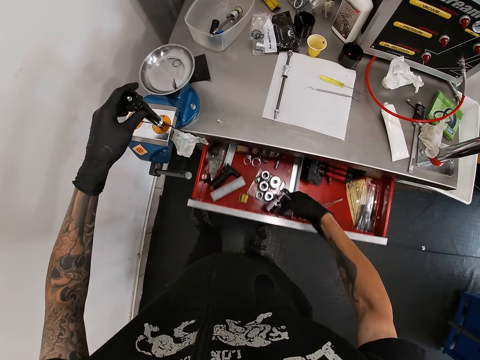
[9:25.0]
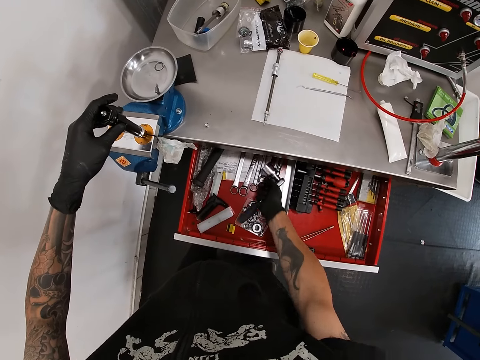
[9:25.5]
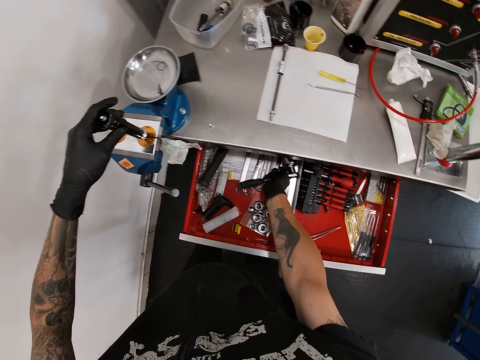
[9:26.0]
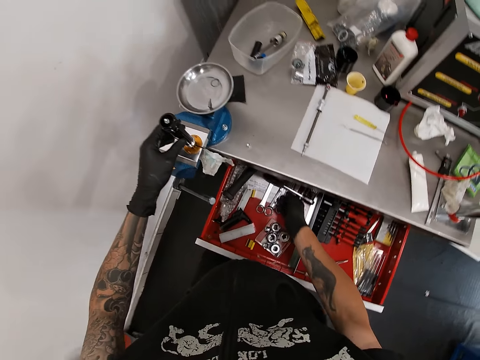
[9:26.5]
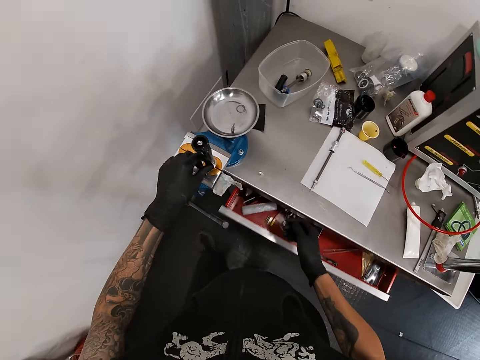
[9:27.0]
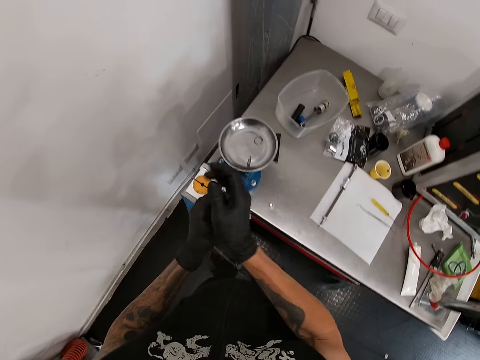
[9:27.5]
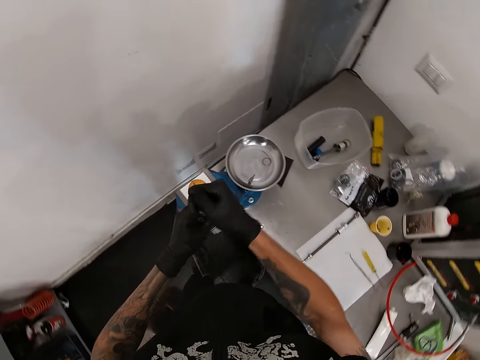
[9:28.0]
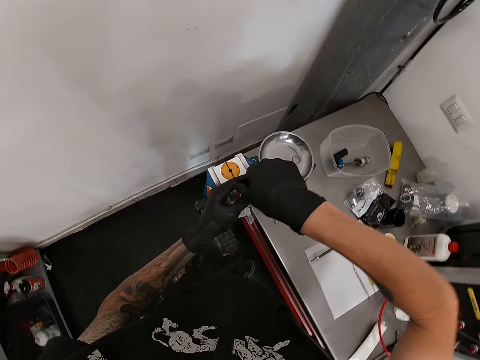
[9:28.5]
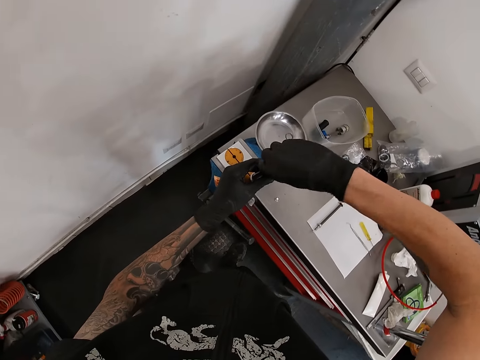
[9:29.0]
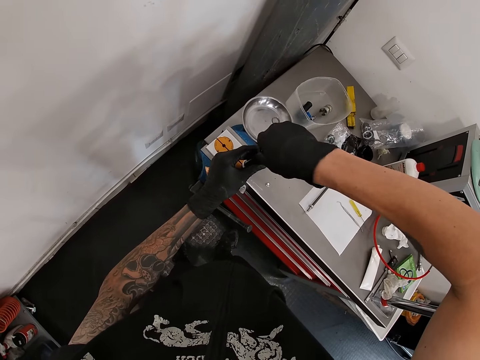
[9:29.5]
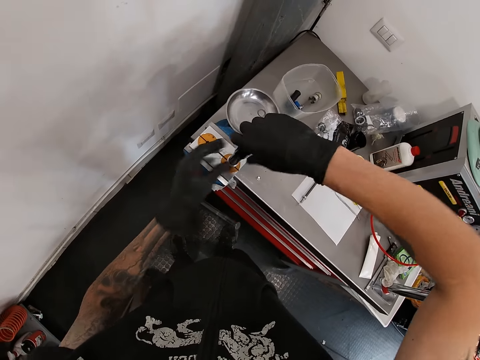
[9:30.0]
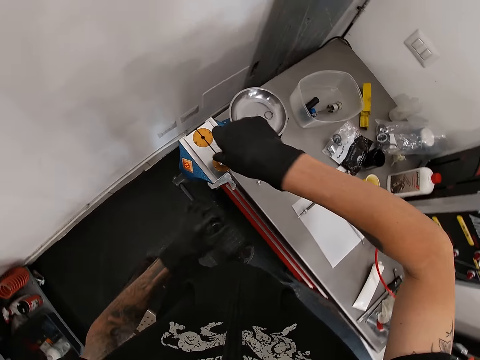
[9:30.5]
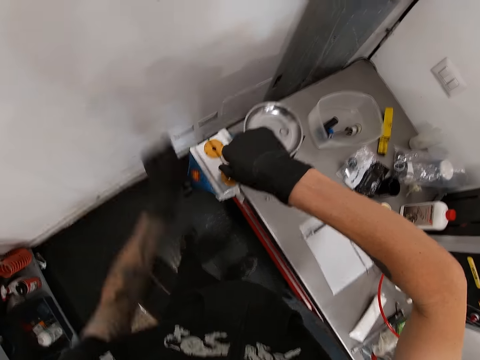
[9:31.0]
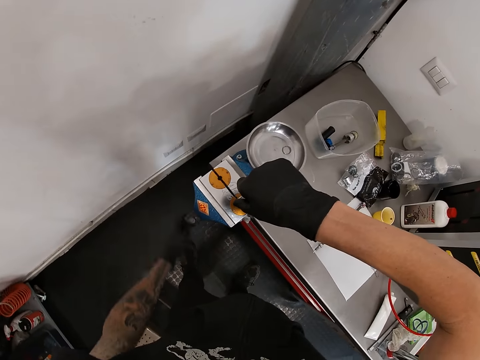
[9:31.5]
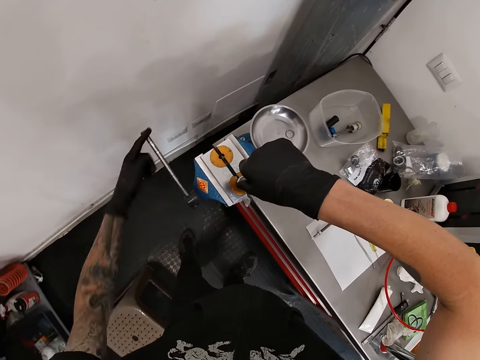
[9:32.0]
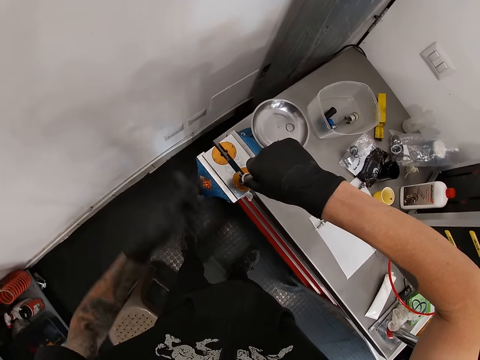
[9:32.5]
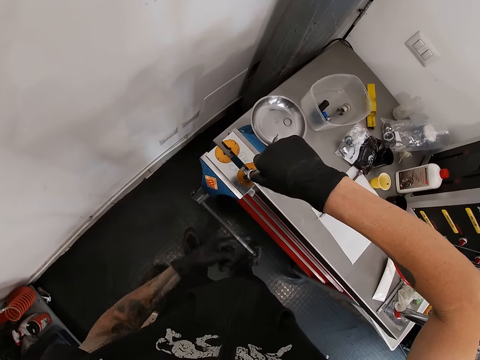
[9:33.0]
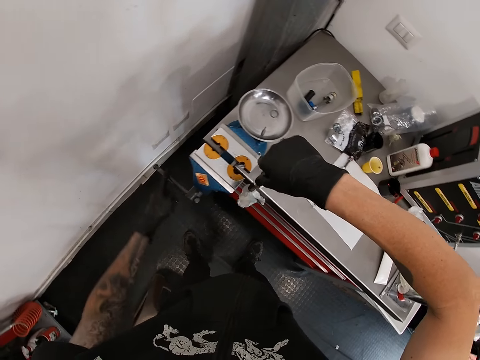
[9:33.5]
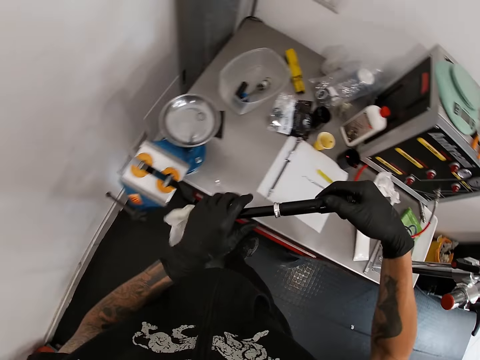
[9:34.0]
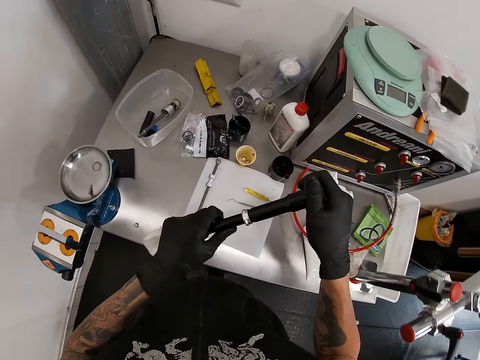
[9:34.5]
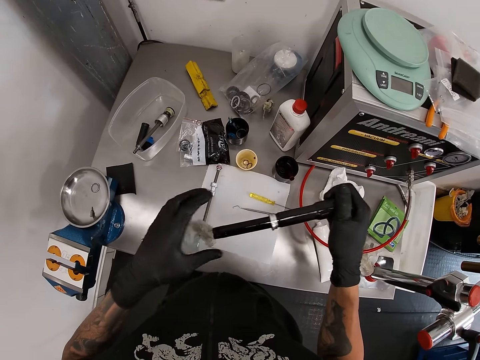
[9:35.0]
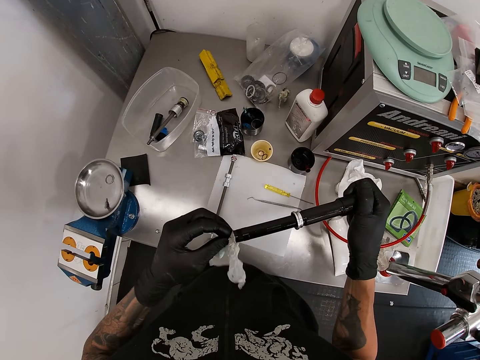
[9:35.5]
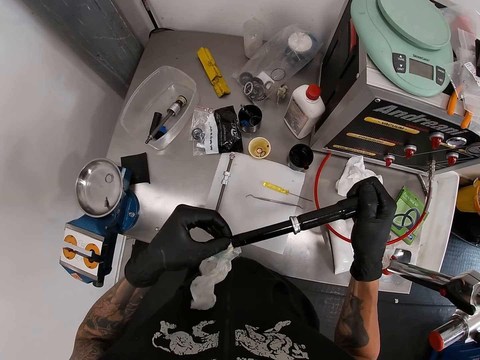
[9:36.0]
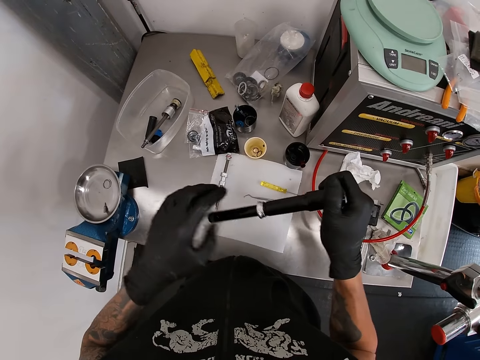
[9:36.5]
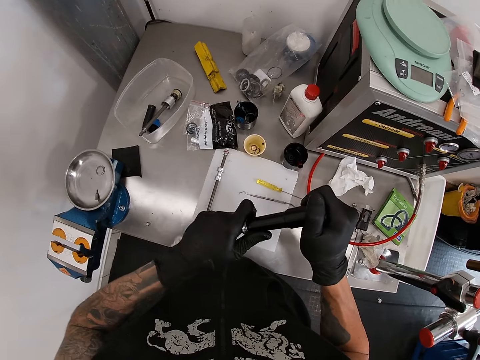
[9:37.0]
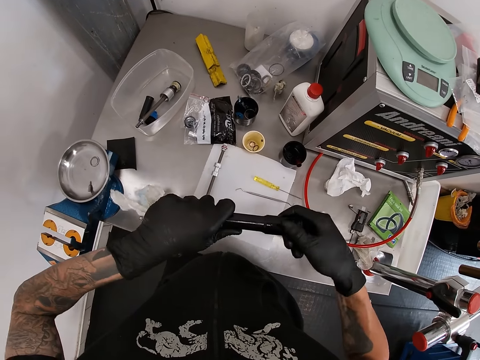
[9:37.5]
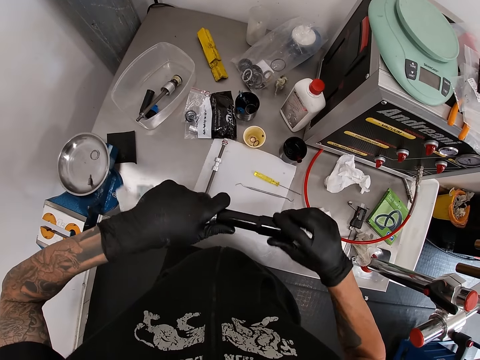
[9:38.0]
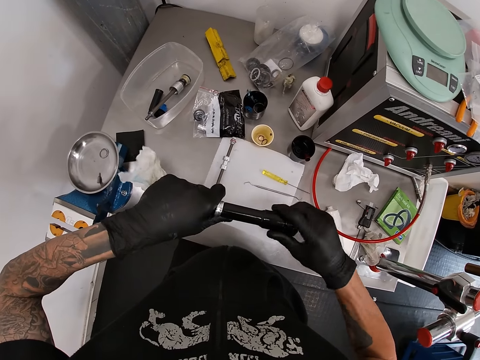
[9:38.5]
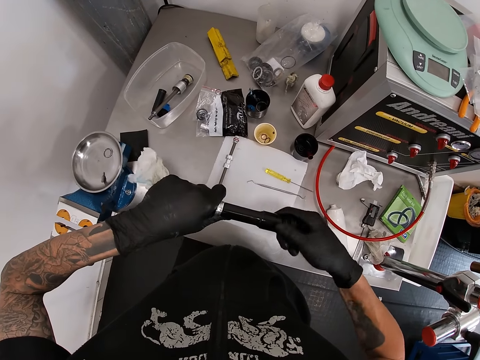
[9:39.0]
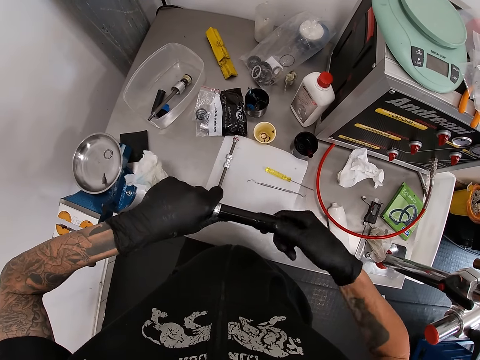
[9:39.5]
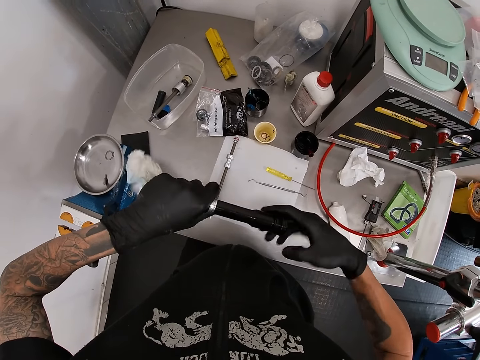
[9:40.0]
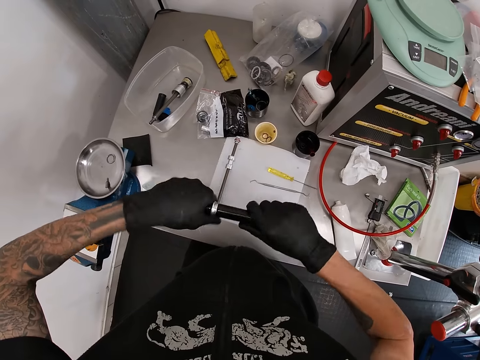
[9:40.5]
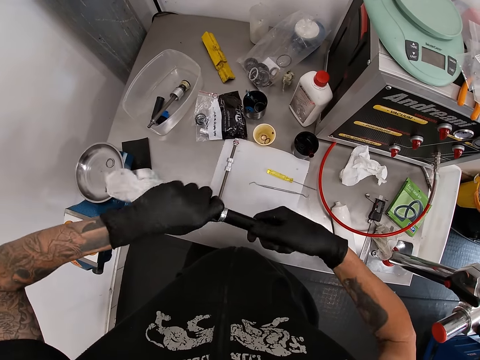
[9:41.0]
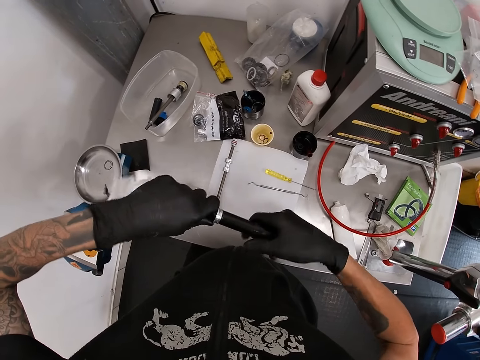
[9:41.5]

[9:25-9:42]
The camera wearer opens a drawer. He drops the ratchet and the socket in his right gloved hand into the drawer. He closes the drawer with his right leg. He loosens the nut or bolt on the dropper post or rod with his right gloved hand. He holds the dropper post with his right gloved hand. He loosens the workbench vice with his left gloved hand. He swings calipers. He pulls away the dropper post from the workbench vice with his right gloved hand. He holds the dropper post with his left gloved hand. He tucks in a paper towel at the bottom of the dropper post with his left gloved hand. He wipes the rod with a piece of tissue paper. He loosens the nut on the dropper post with his right gloved hand. He removes the bolt from the rod.

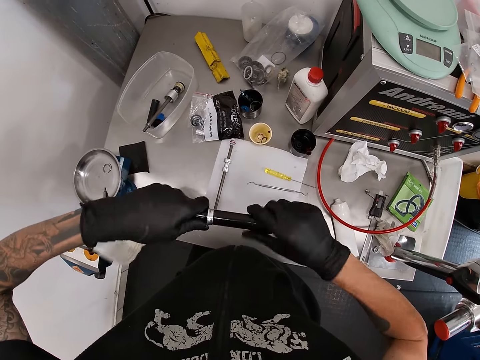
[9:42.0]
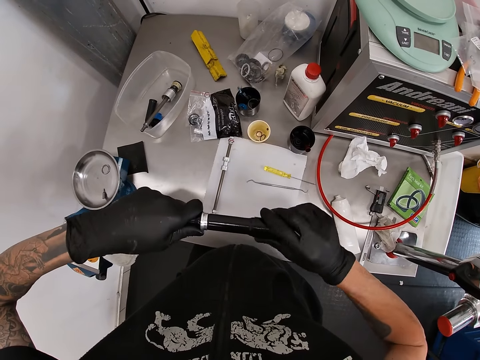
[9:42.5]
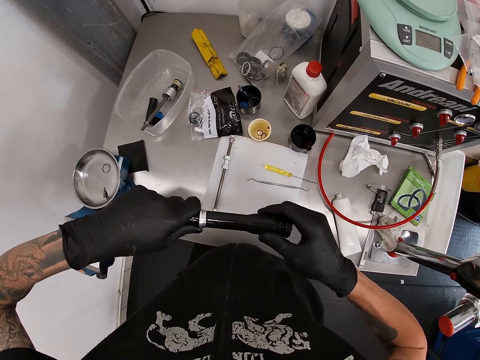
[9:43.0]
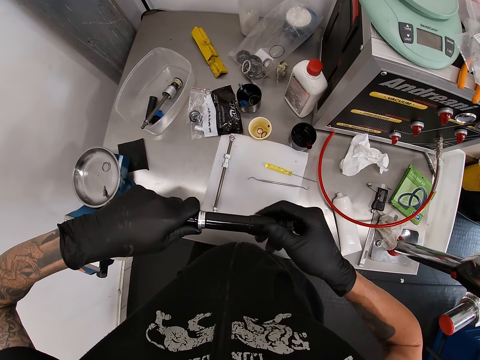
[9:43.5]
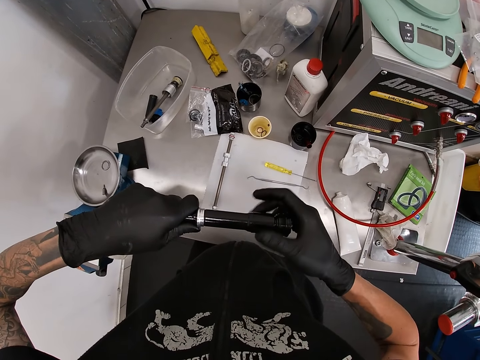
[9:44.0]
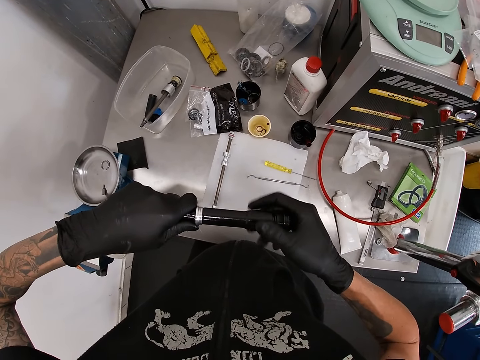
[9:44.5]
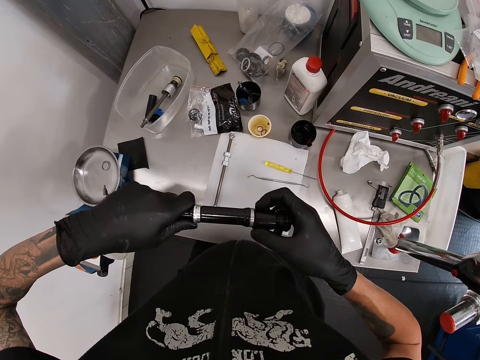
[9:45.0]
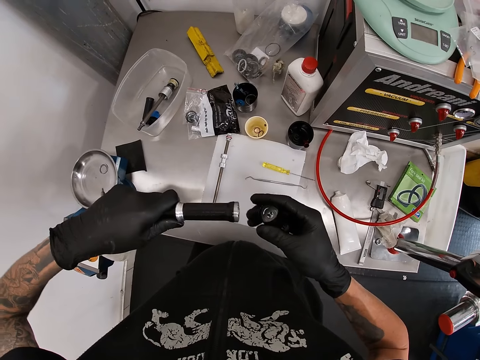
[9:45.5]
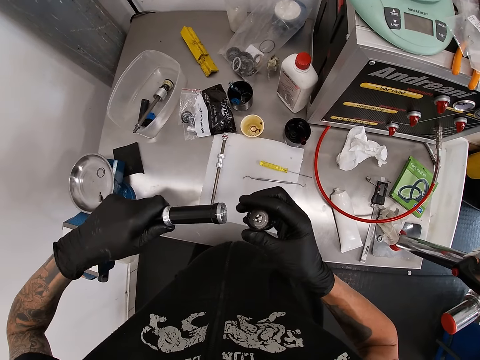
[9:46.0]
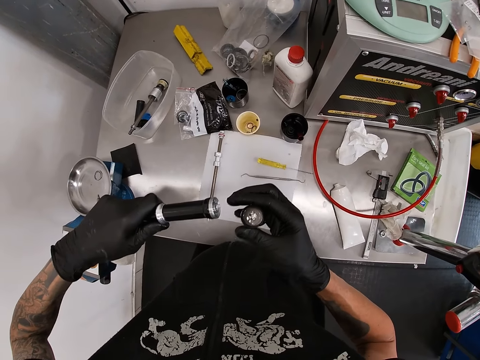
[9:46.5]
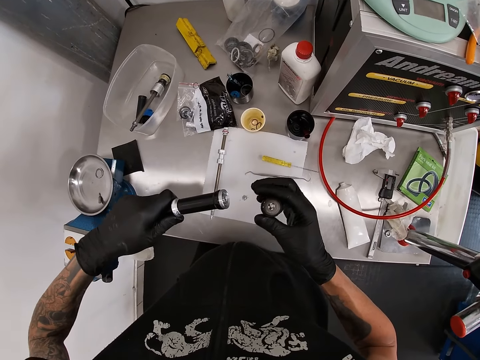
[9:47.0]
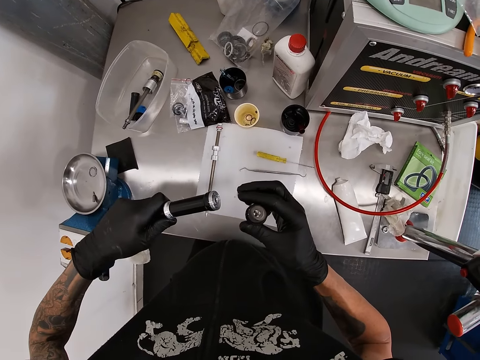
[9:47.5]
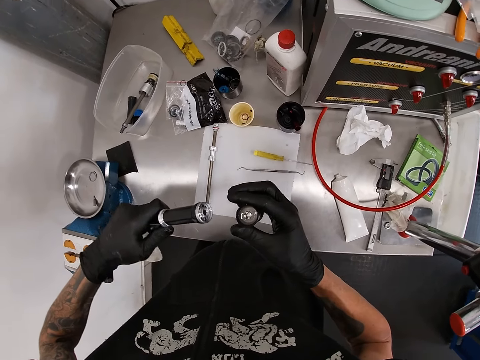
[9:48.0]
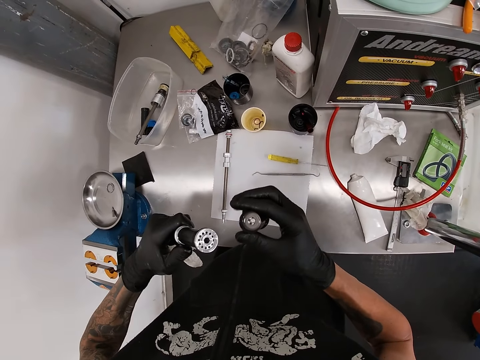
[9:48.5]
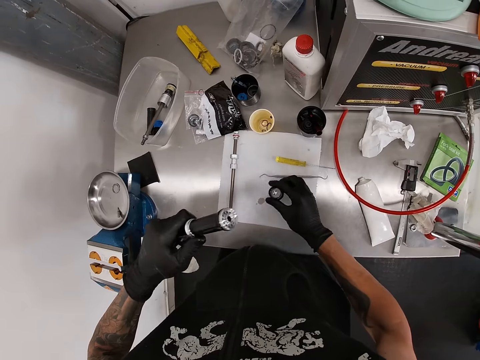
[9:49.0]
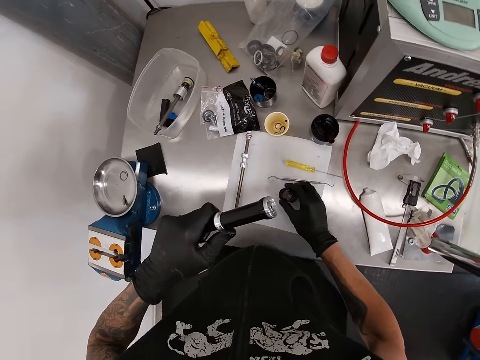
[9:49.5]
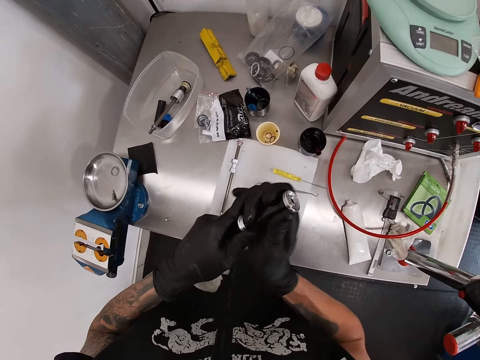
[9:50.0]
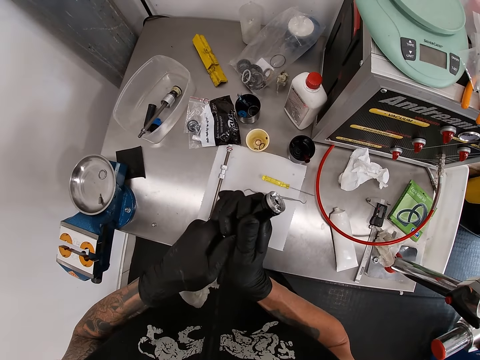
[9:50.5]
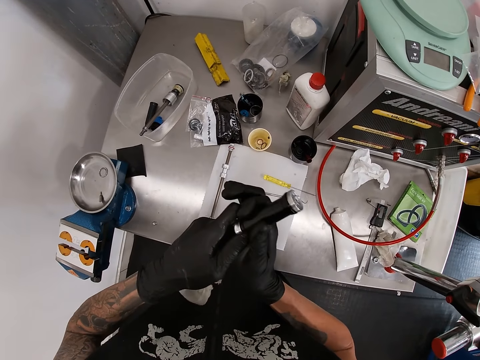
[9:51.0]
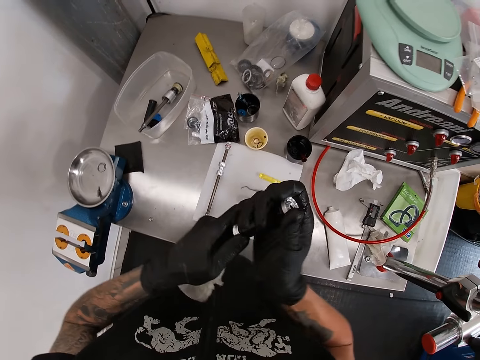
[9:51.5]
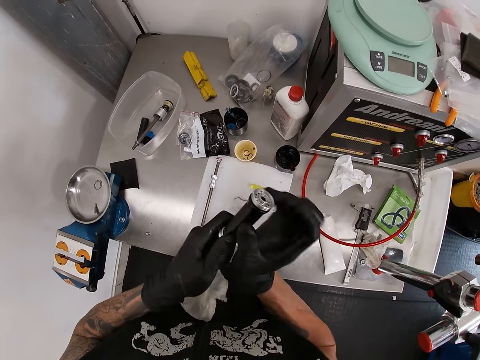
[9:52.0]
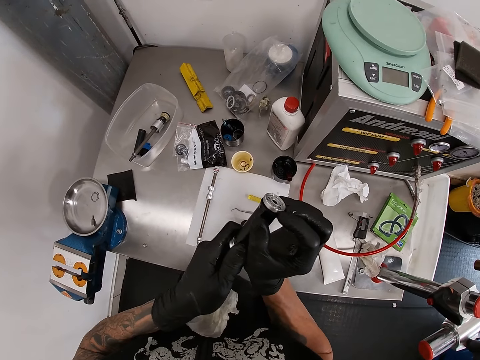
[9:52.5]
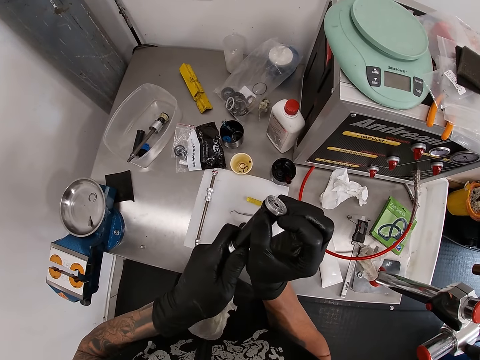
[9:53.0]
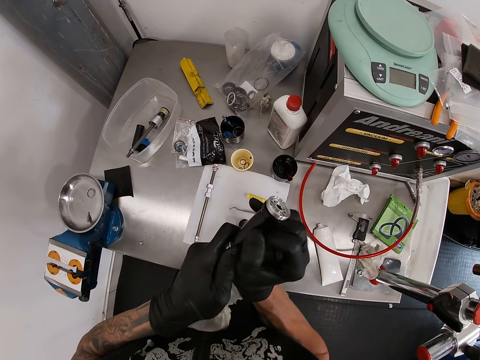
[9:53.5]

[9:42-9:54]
The camera wearer looks around a garage. He drops the nut in his right gloved hand on the workbench. He pulls the side of the dropper post with his right gloved hand. He adjusts a rod in his hands.
